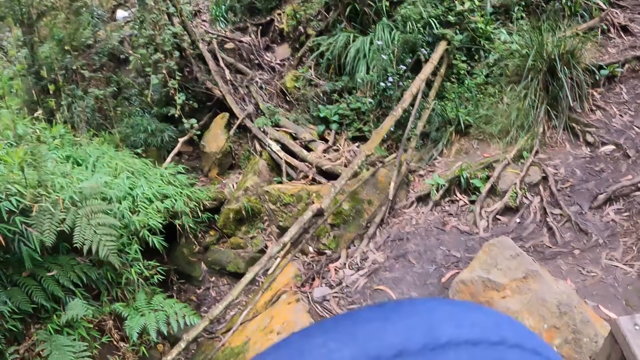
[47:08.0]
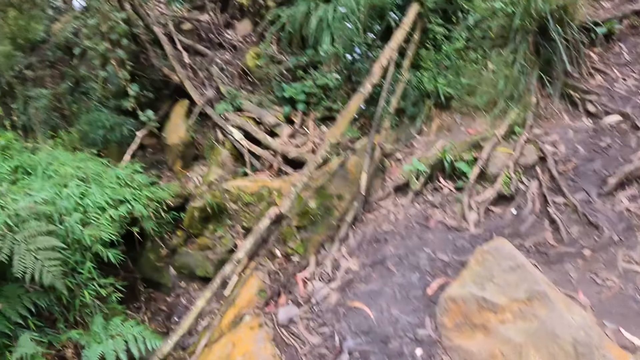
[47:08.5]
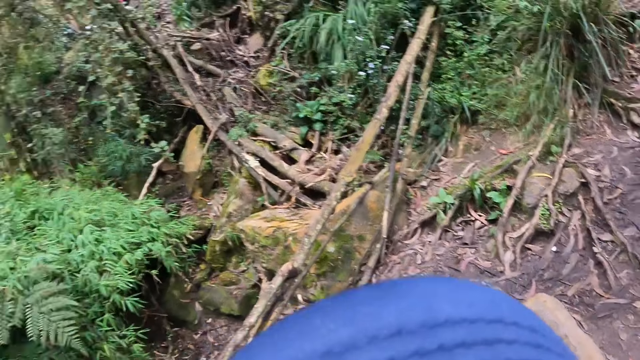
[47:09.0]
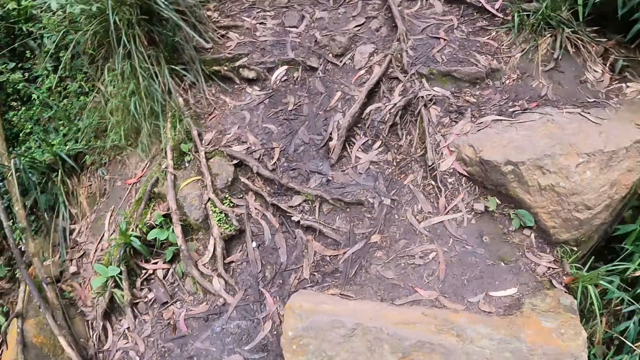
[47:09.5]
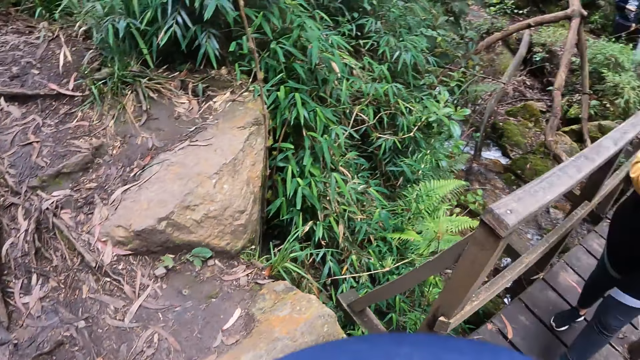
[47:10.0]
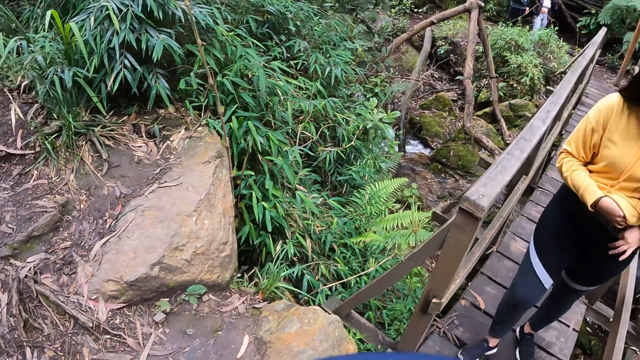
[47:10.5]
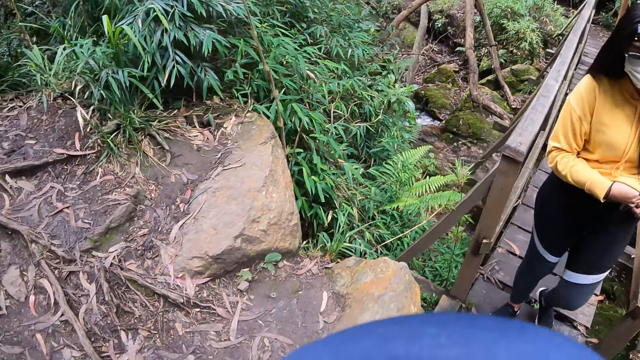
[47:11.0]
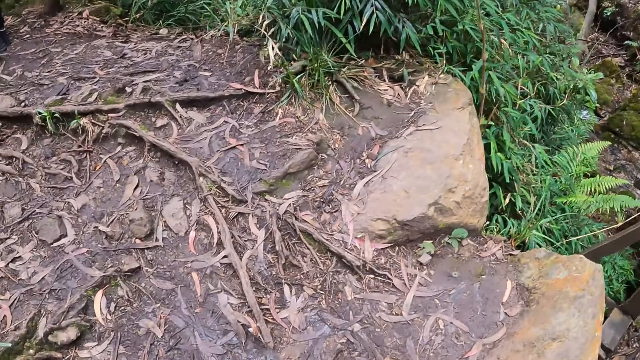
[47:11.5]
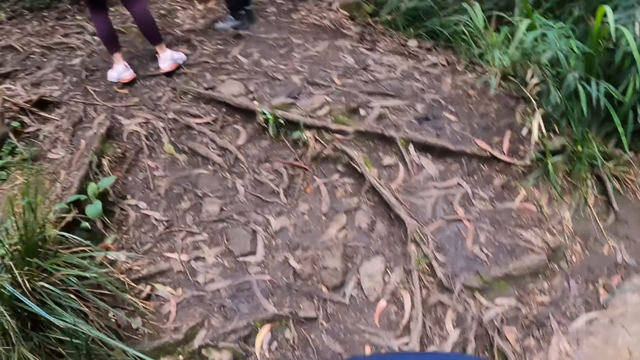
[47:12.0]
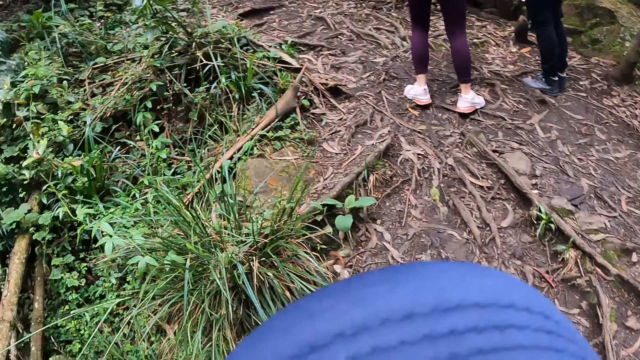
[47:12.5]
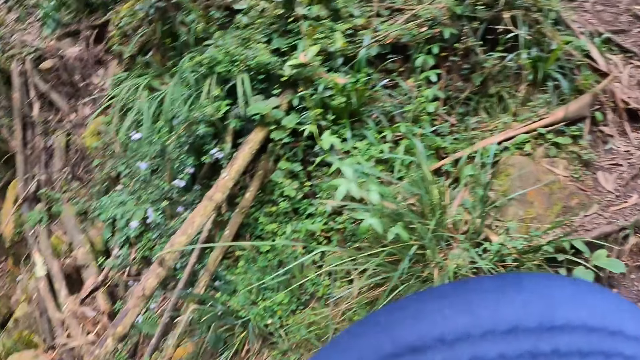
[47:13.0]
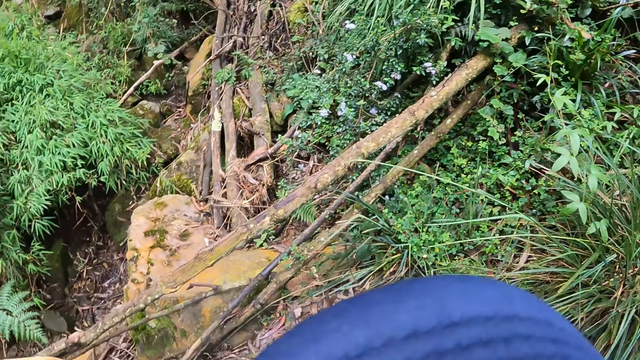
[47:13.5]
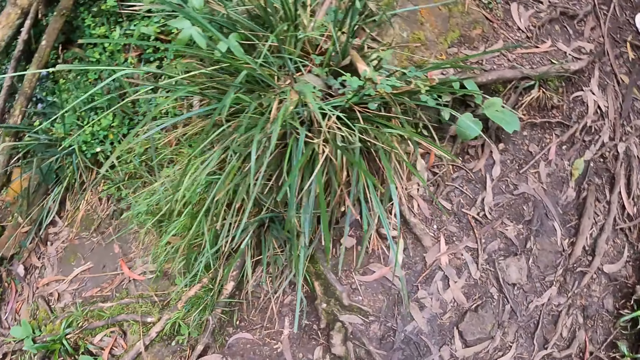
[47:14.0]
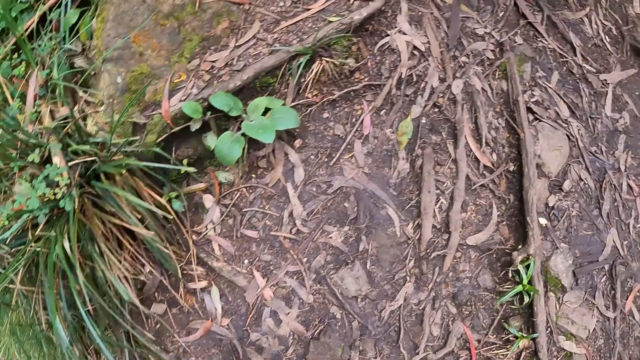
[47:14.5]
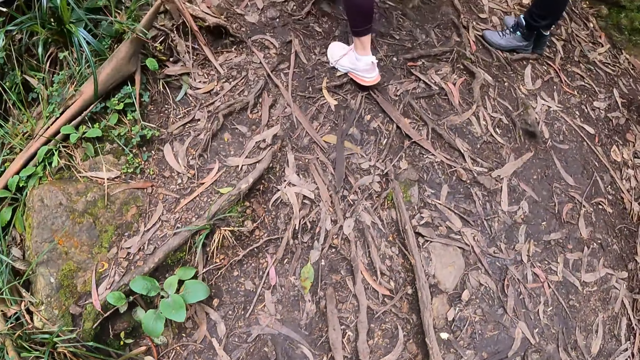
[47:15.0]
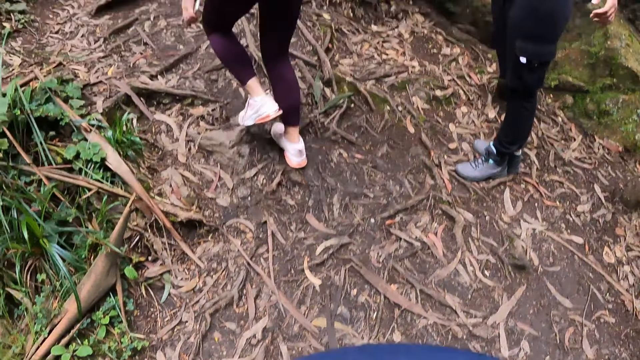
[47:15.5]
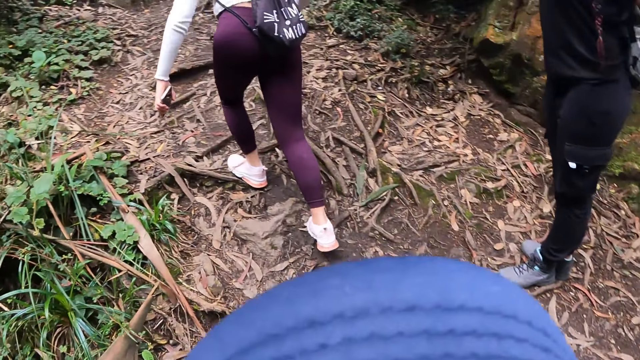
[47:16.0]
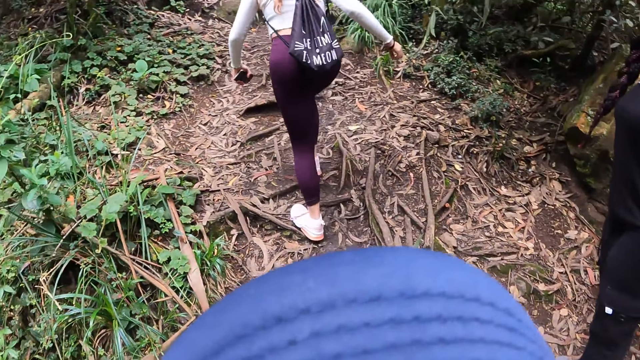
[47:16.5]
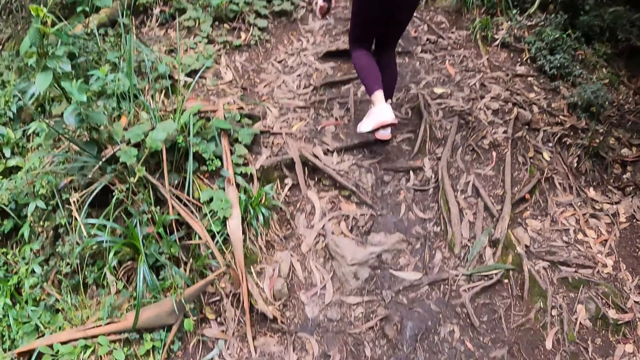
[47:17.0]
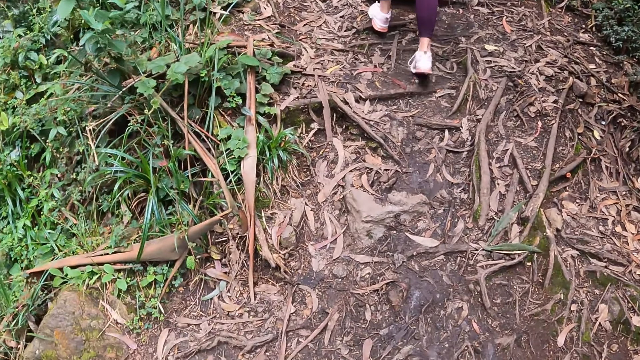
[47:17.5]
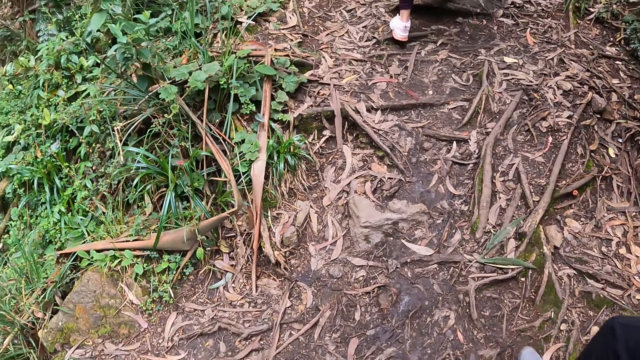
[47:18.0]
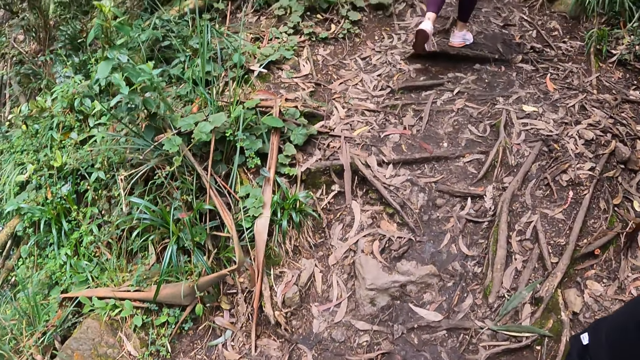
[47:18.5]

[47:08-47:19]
The camera wearer walks on the footpath with the woman. They look around.

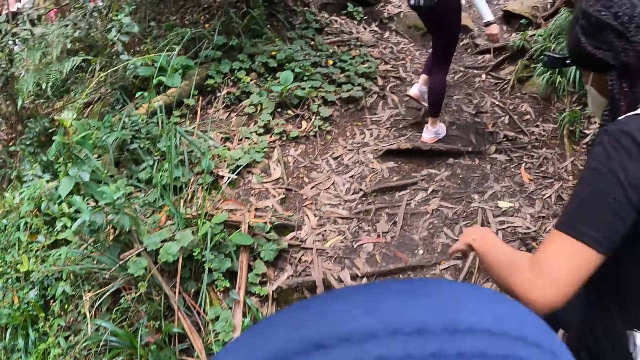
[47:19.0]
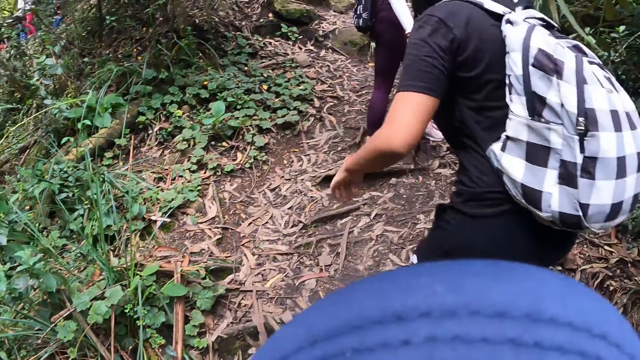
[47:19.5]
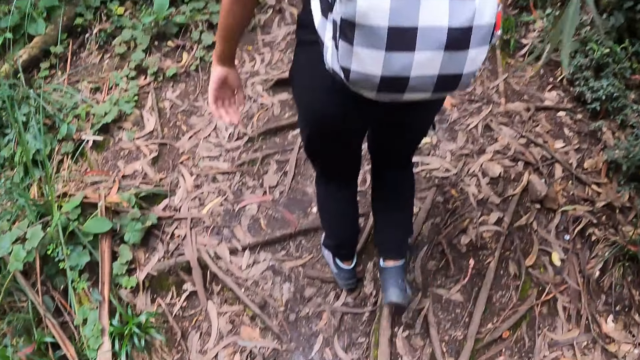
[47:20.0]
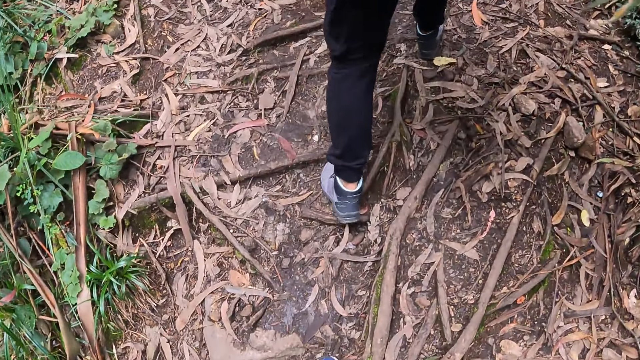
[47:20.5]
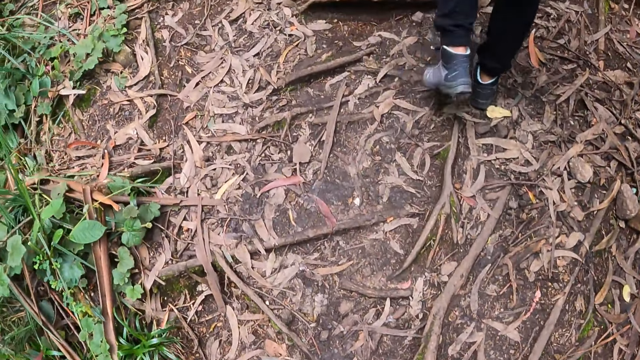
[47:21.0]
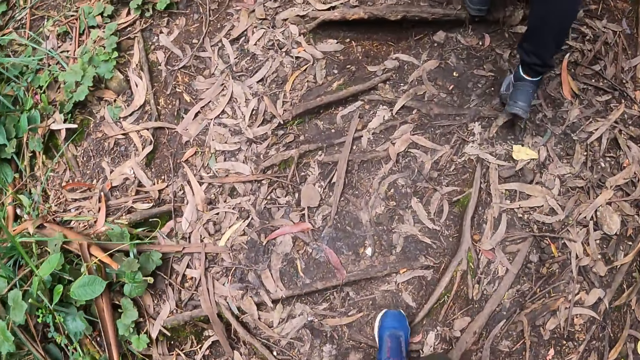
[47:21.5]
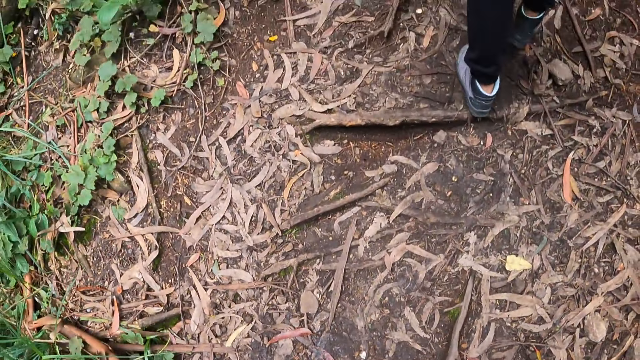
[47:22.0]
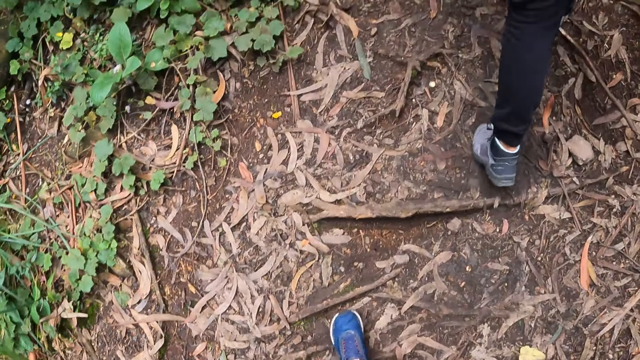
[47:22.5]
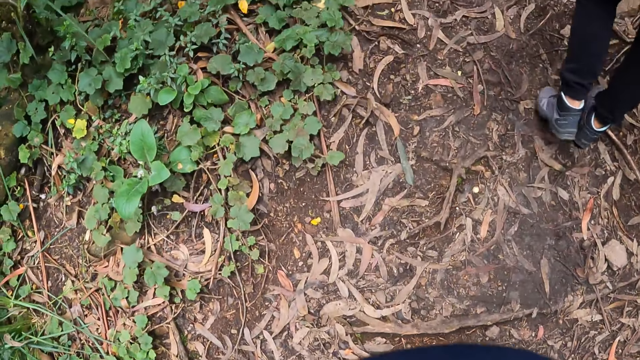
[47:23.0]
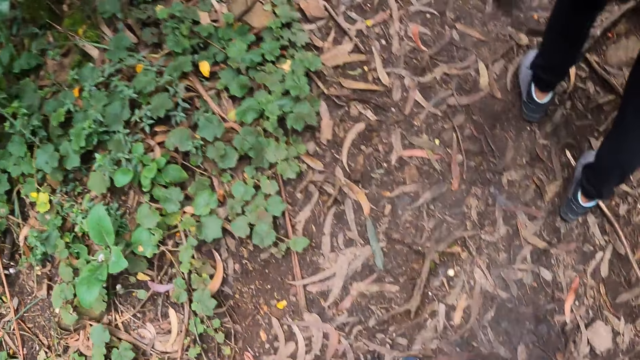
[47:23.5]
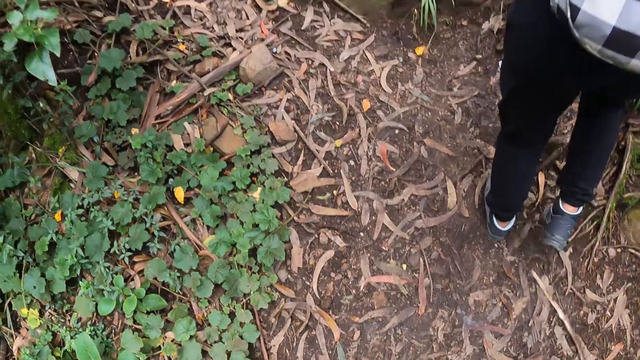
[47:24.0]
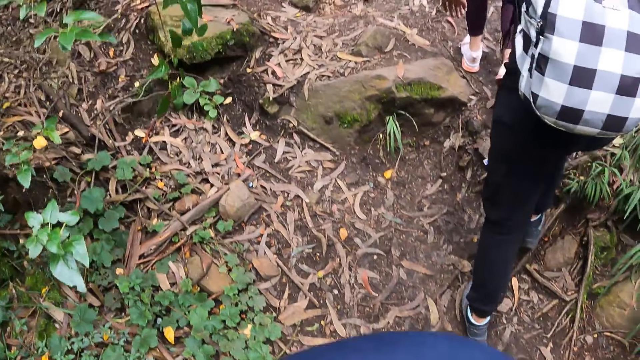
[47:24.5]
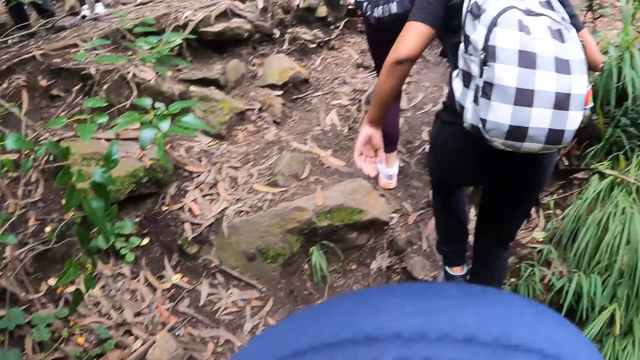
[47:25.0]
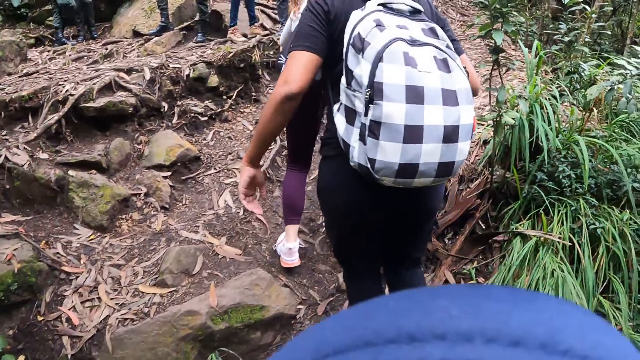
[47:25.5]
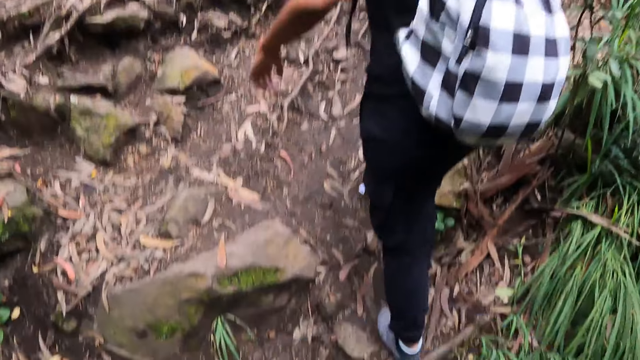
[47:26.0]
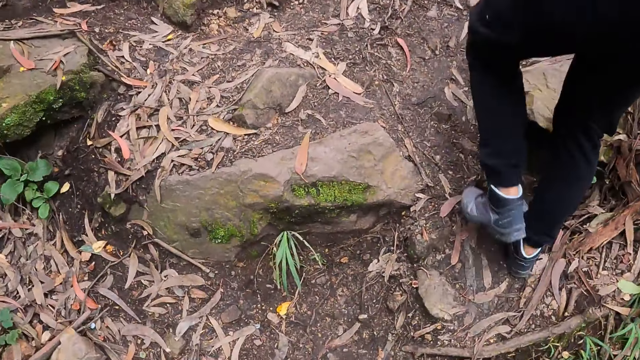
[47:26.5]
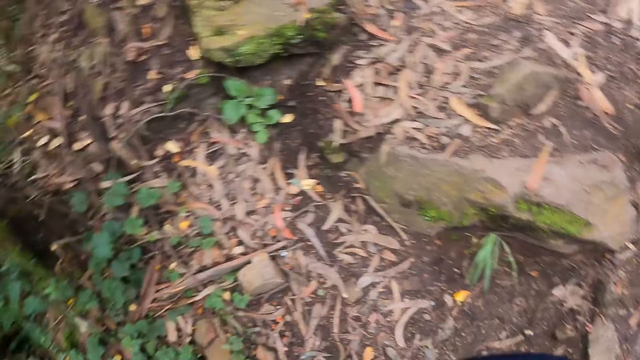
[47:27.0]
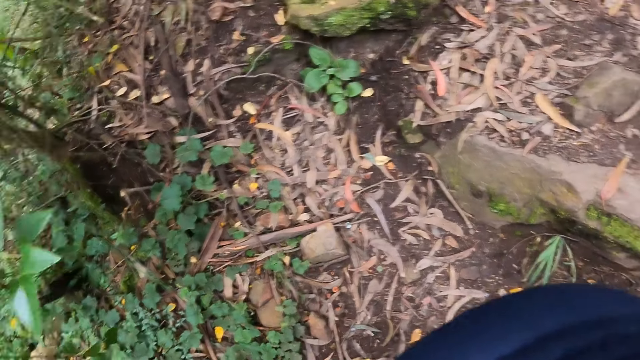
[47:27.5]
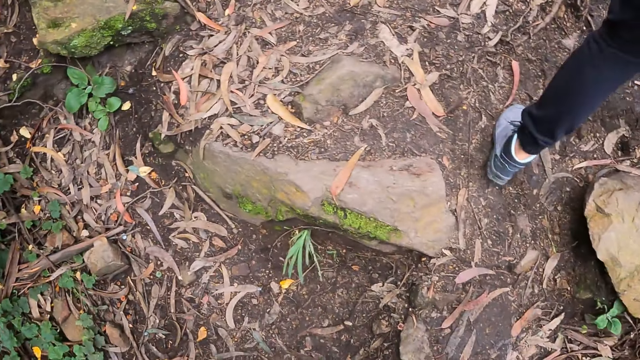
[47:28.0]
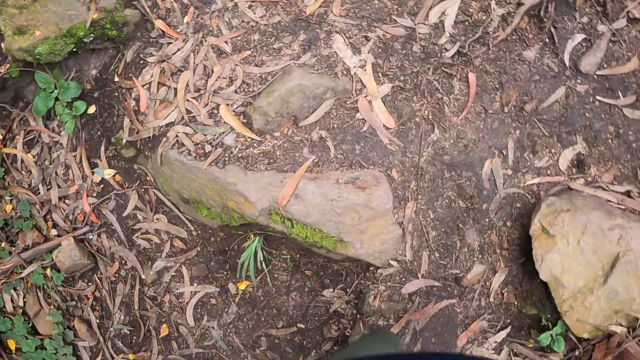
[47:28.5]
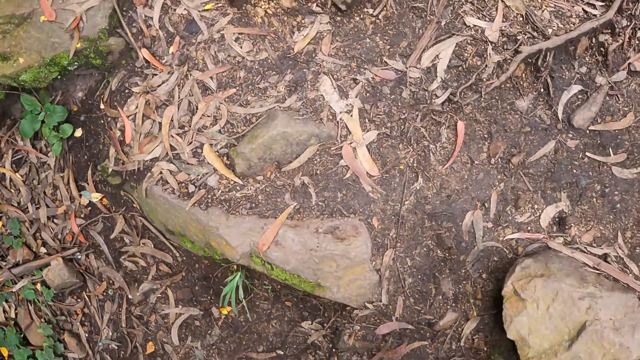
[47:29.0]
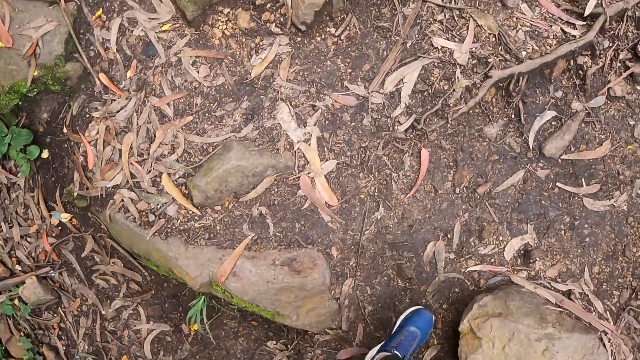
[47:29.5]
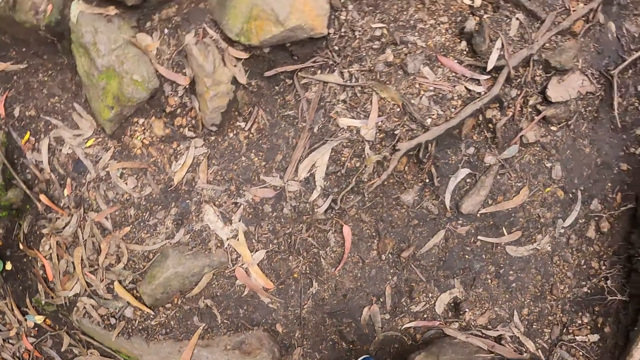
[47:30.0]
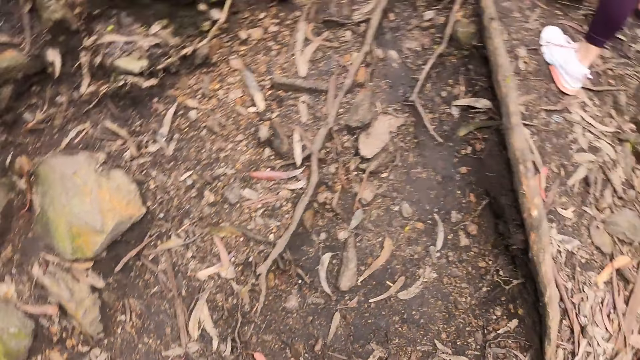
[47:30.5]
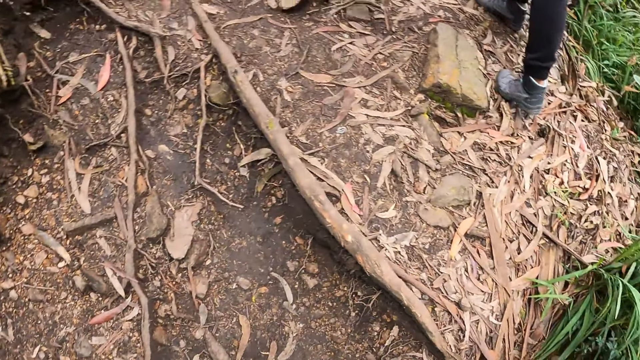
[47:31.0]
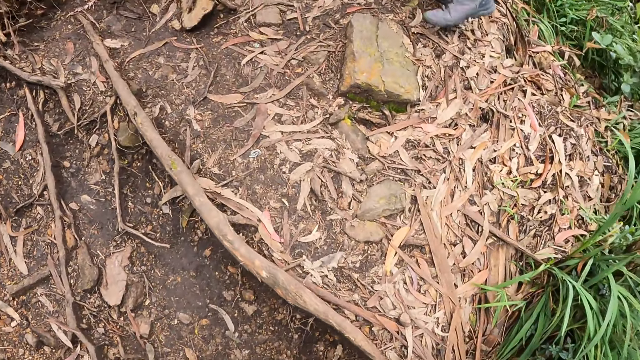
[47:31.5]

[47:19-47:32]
The camera wearer walks.
